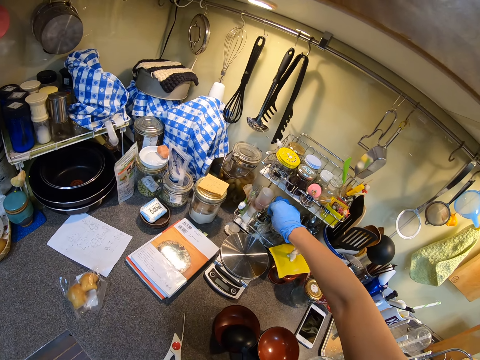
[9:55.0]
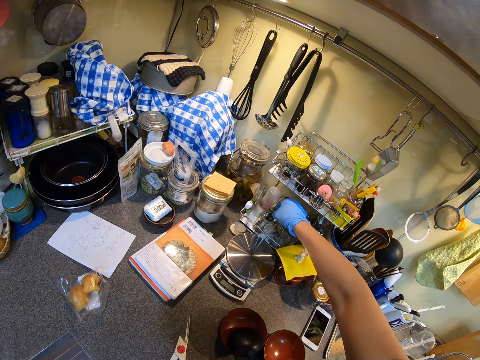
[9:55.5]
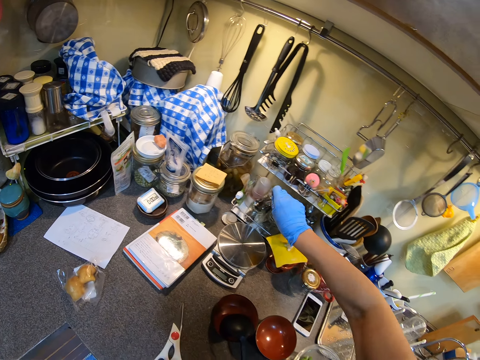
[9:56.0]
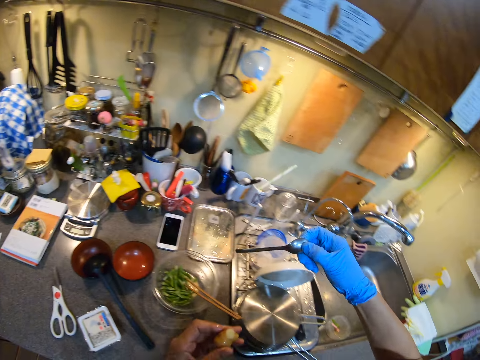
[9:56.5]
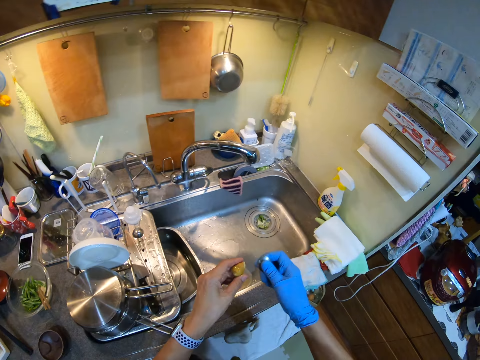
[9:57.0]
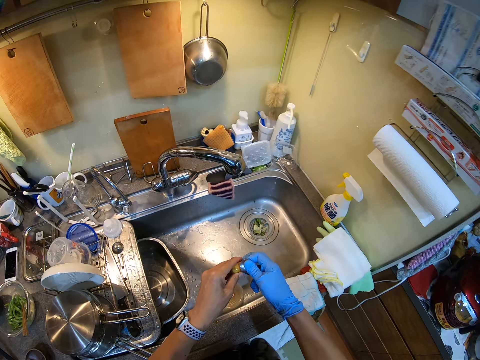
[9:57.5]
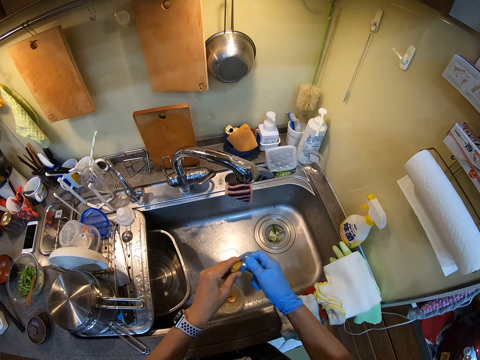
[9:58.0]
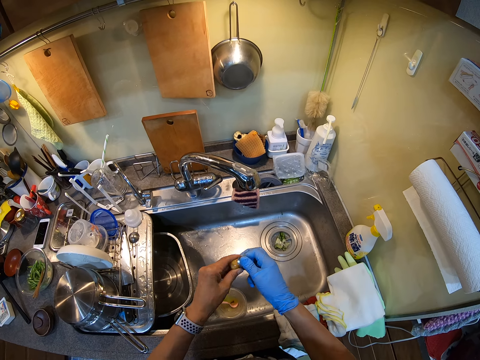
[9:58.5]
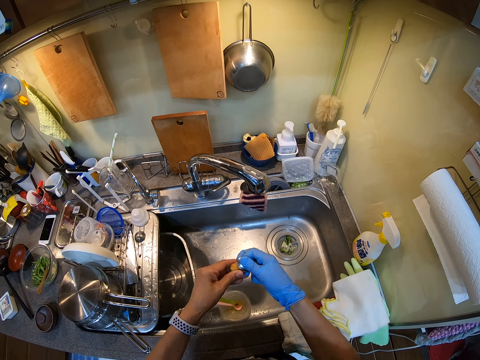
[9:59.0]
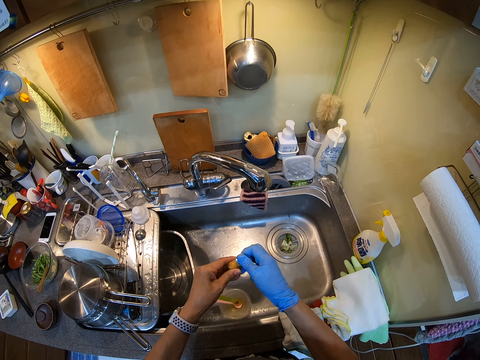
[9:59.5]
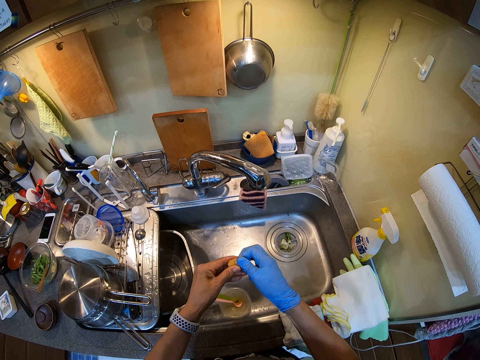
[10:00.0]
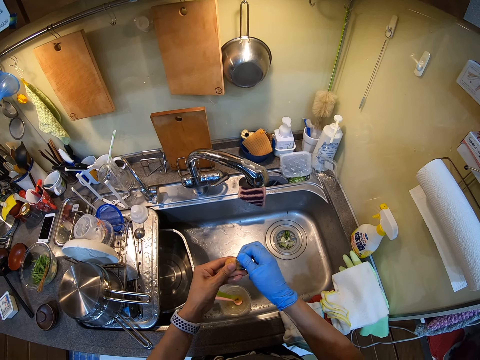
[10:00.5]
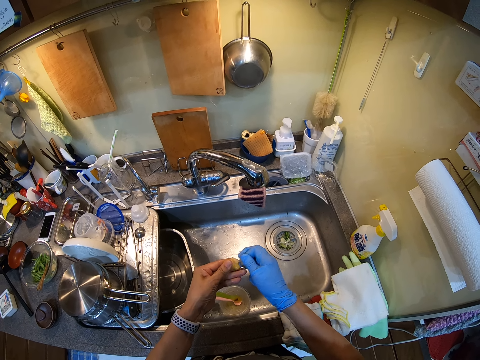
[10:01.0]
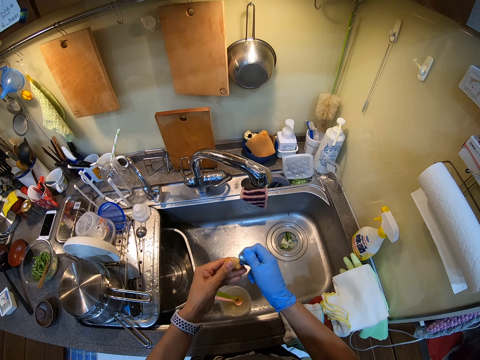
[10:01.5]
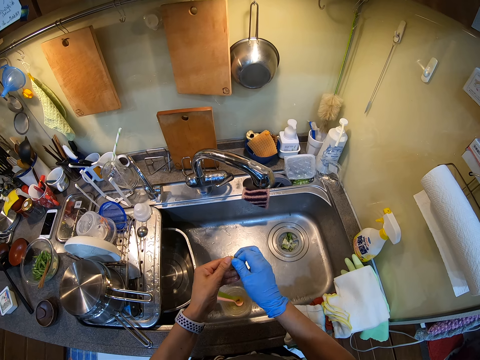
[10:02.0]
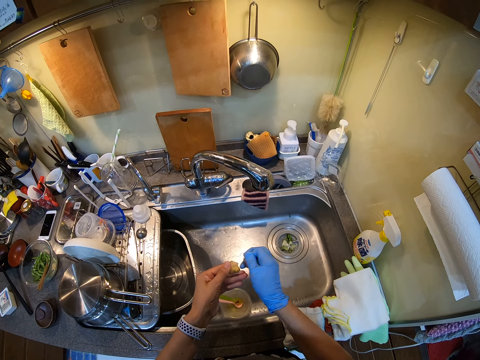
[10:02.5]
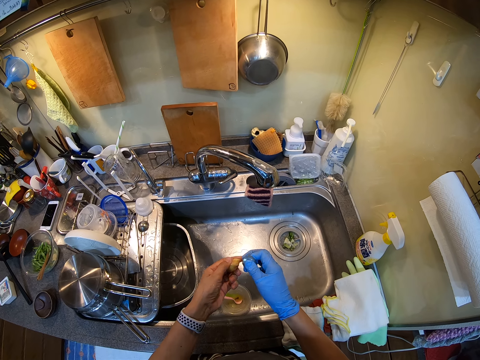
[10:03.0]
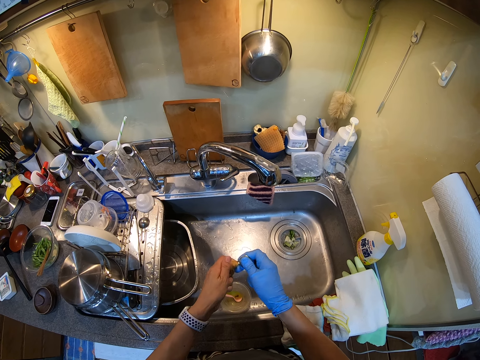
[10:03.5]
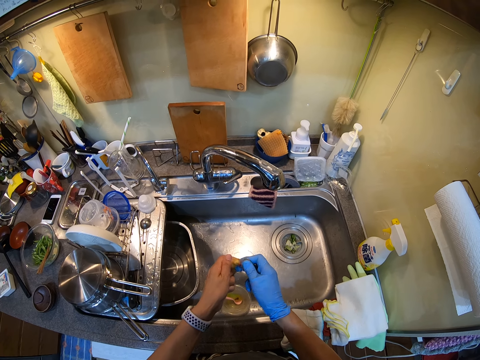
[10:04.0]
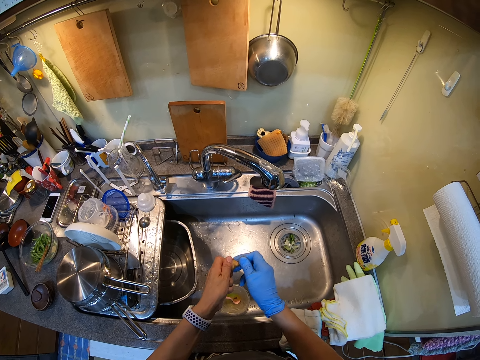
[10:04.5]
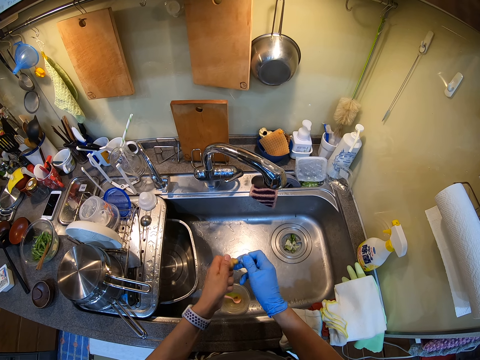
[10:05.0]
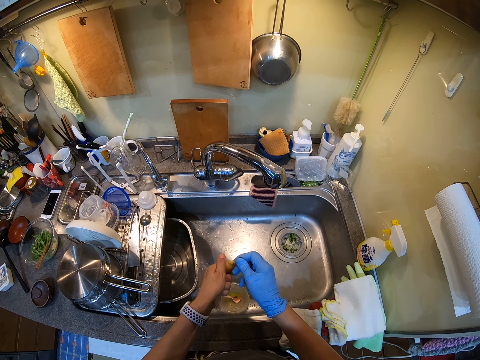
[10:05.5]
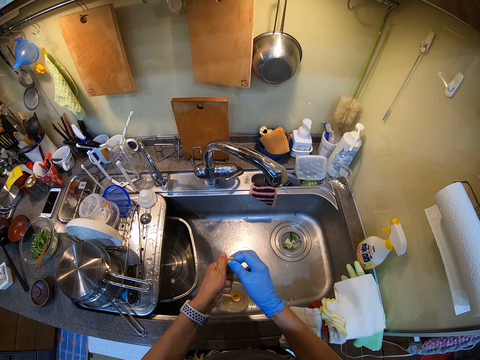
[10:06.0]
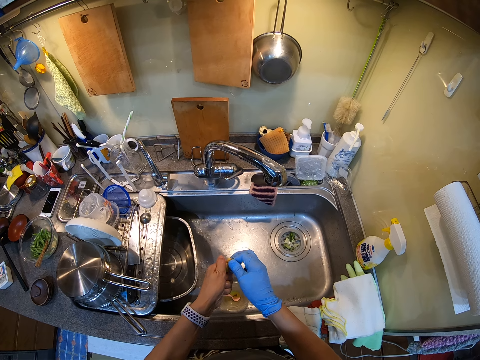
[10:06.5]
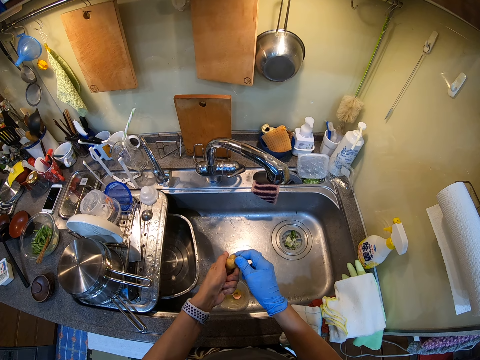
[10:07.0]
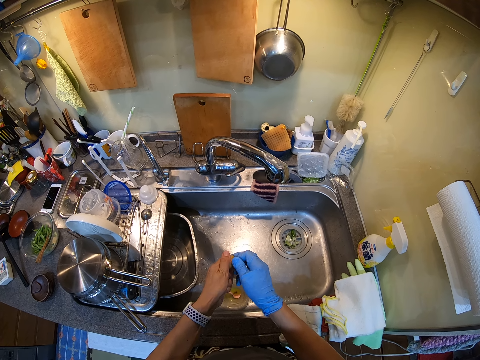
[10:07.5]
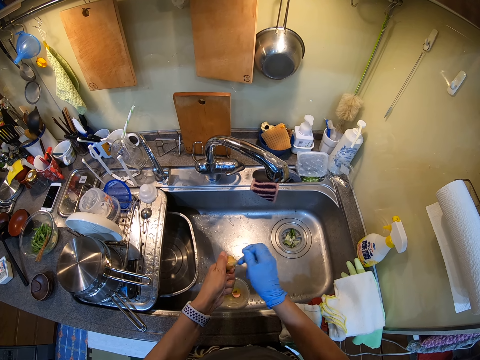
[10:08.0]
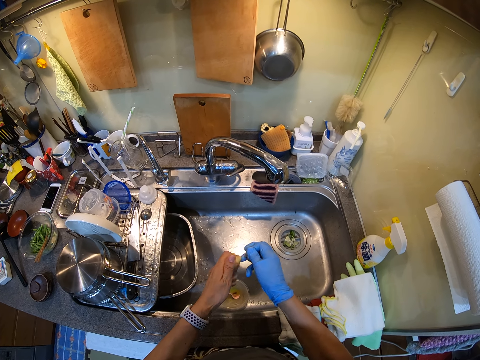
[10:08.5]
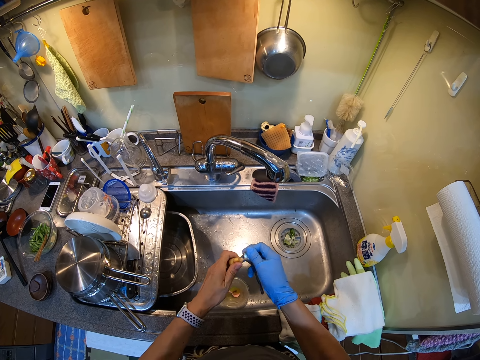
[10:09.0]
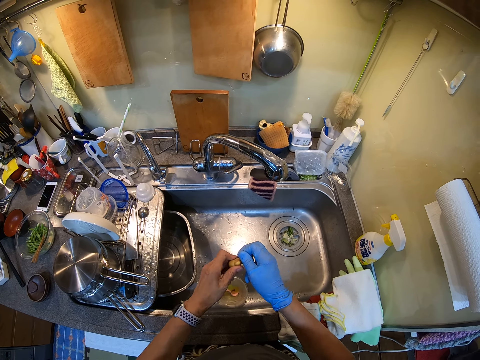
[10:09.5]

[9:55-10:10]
The camera wearer takes a spoon. They peel the ginger.

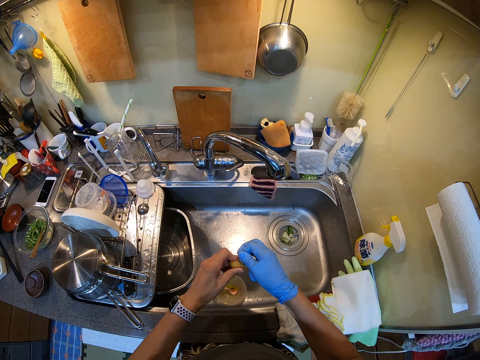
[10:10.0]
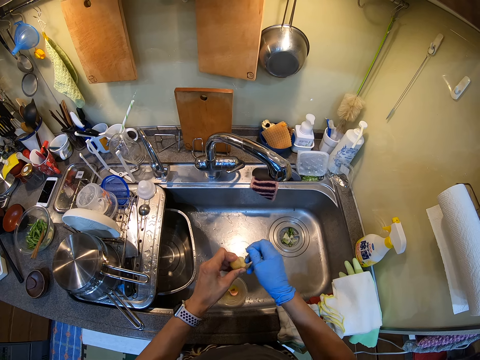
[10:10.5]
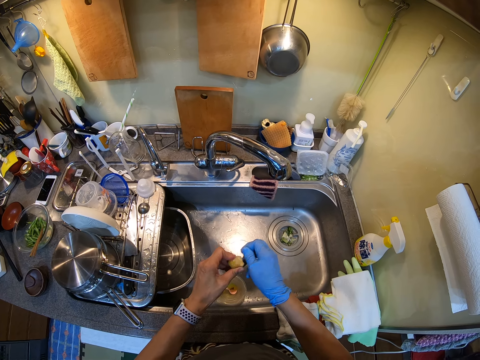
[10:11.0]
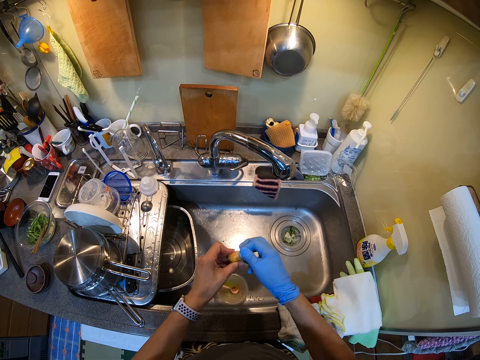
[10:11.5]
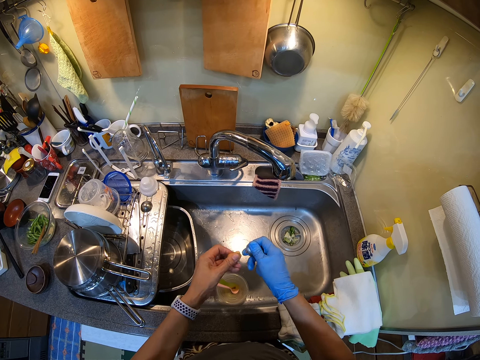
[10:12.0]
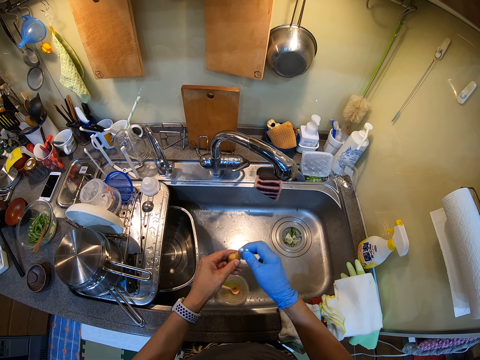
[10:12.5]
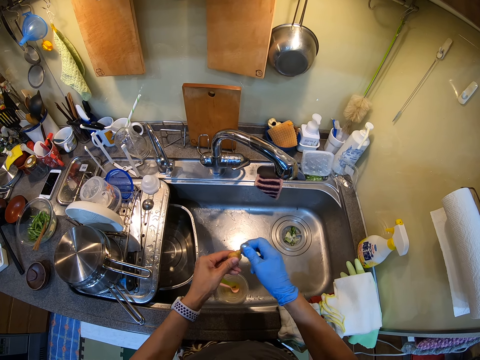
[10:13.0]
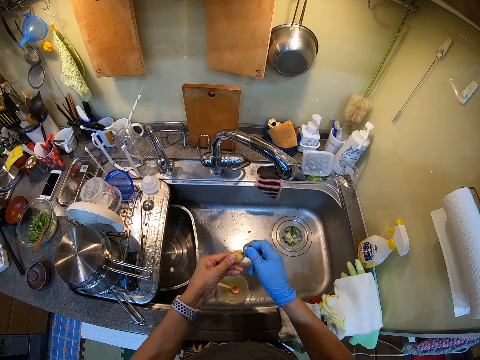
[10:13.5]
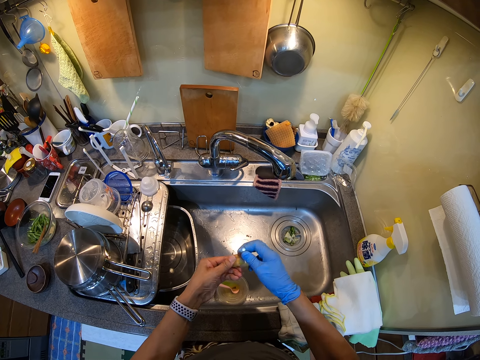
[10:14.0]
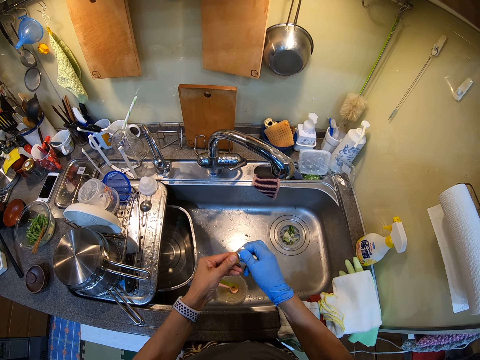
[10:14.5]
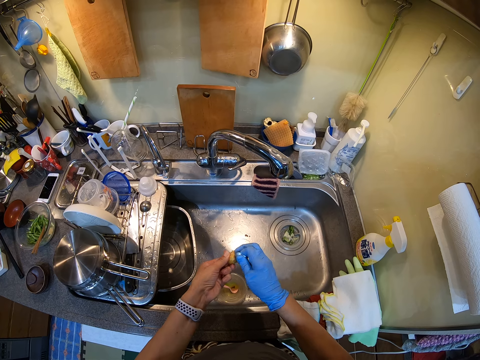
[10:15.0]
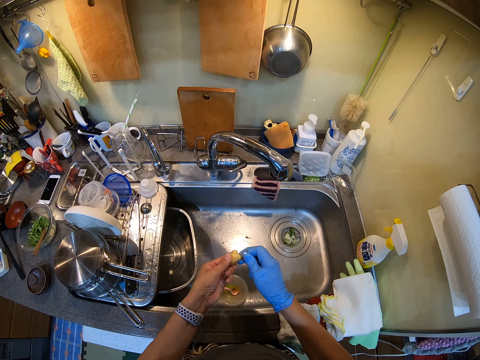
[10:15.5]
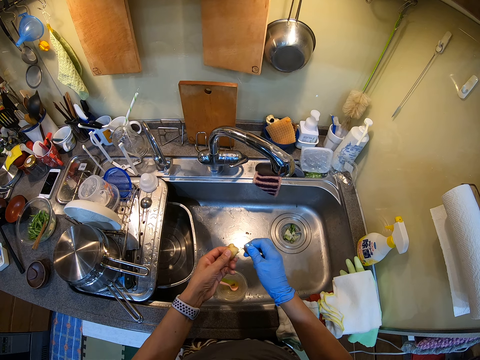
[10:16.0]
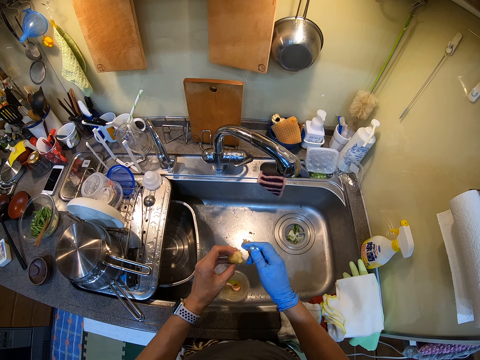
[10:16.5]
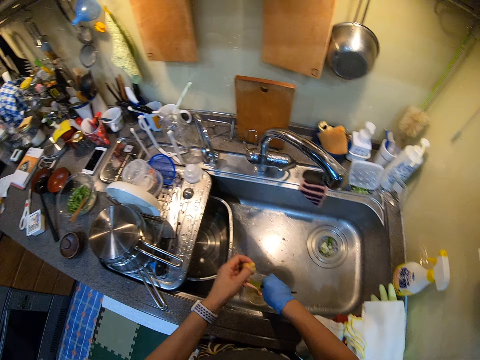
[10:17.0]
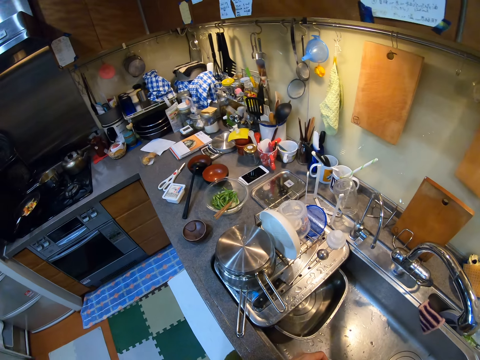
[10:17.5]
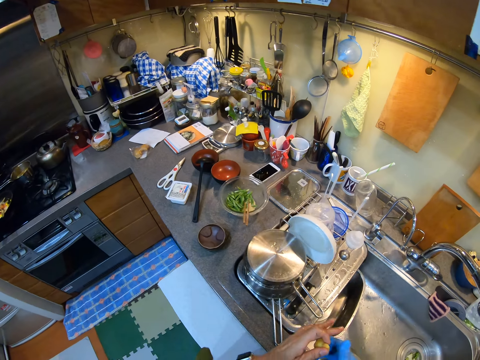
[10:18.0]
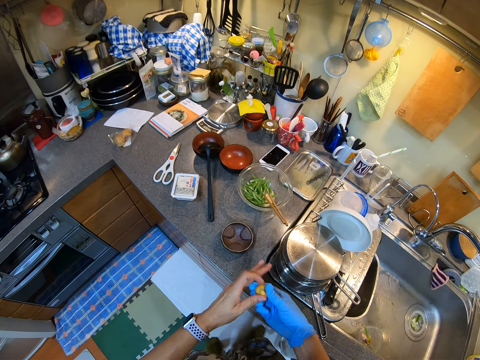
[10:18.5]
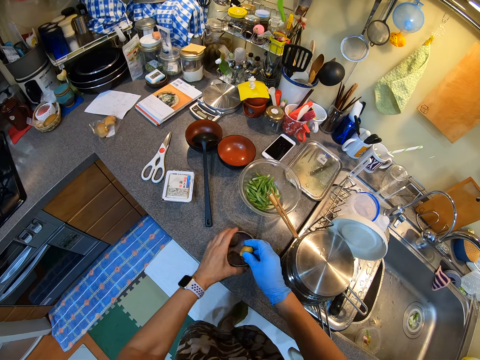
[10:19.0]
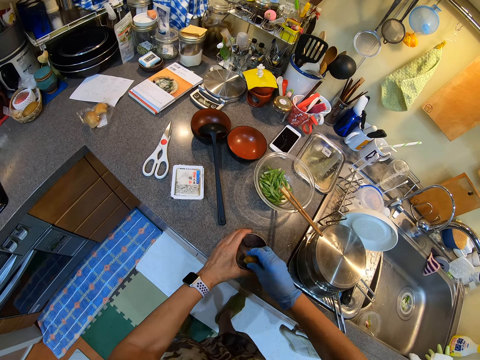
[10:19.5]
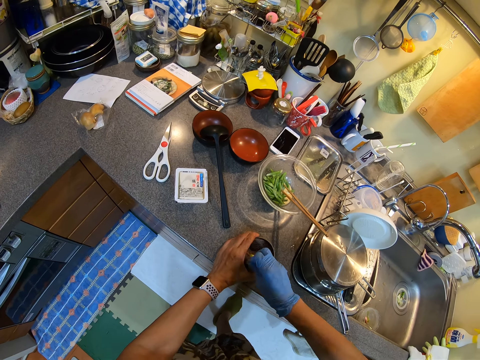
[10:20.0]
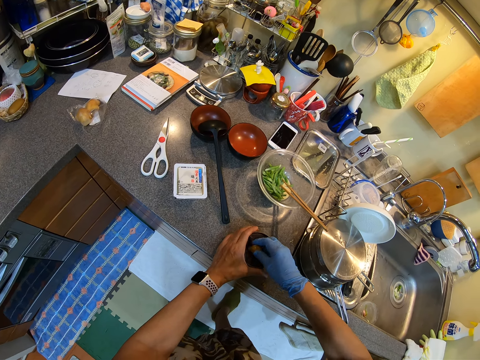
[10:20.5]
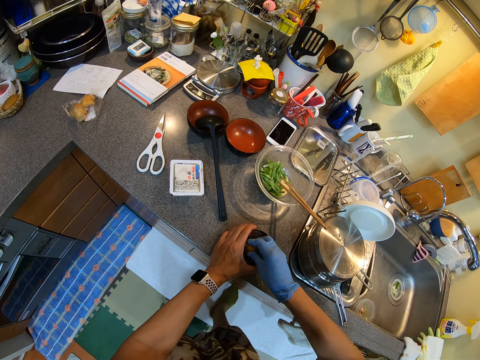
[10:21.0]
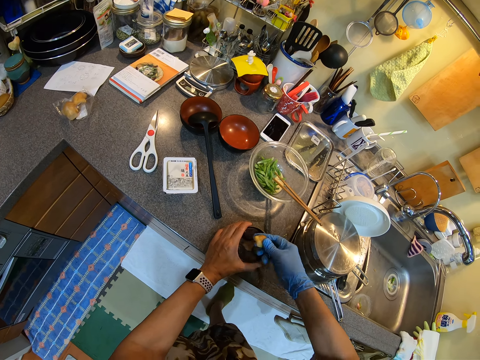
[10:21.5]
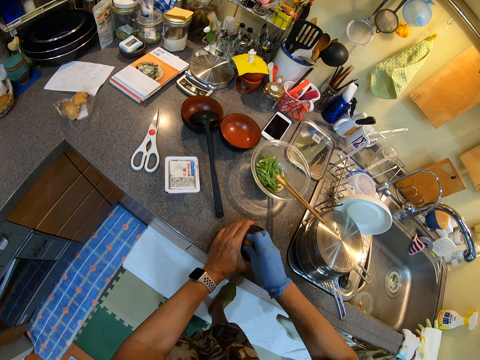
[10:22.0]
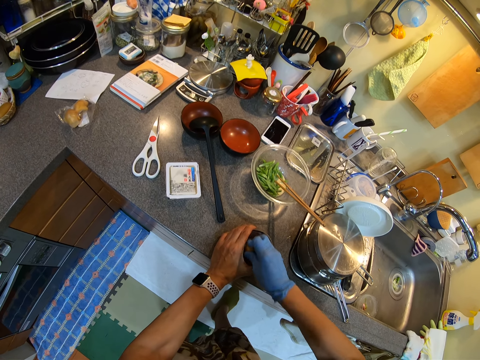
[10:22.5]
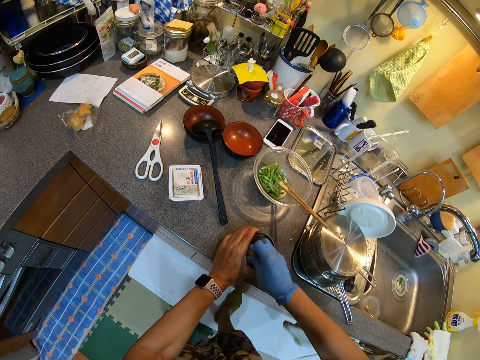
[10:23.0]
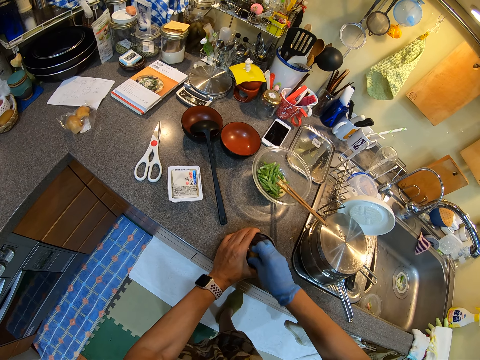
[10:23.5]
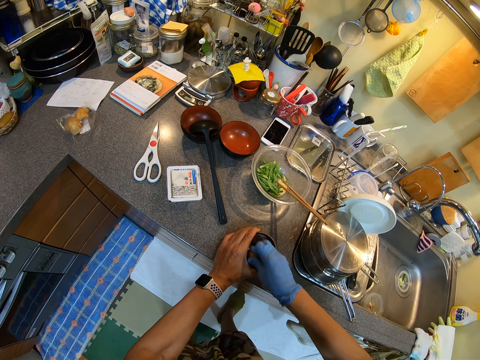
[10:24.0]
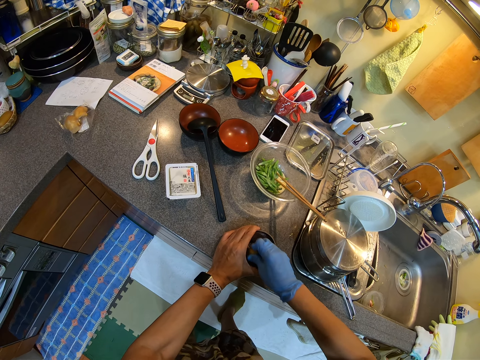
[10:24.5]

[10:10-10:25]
The camera wearer drops the spoon into the sink. They move. They pull a dish. They crush the ginger in the dish.
